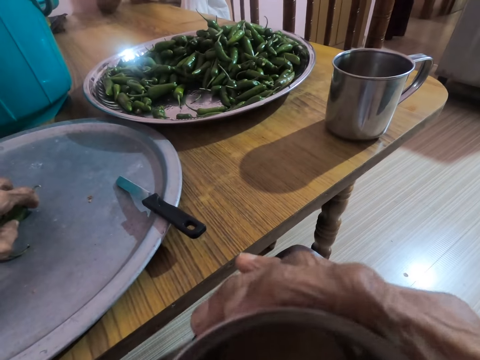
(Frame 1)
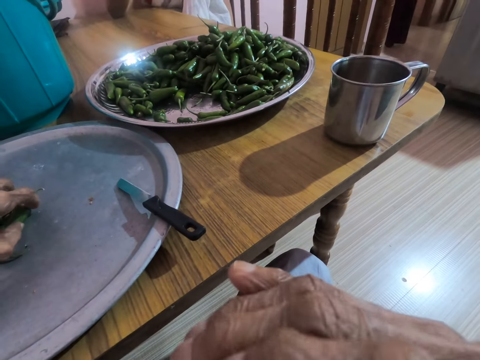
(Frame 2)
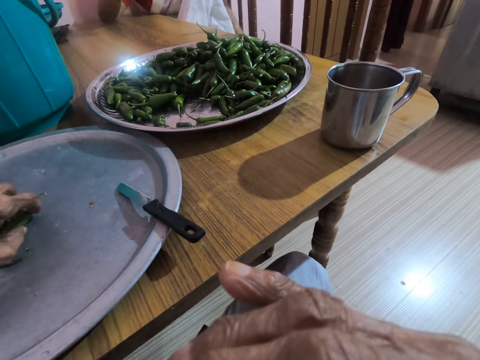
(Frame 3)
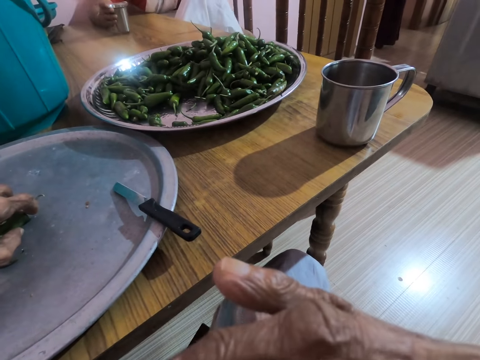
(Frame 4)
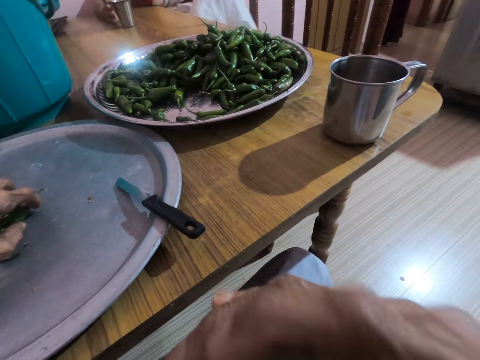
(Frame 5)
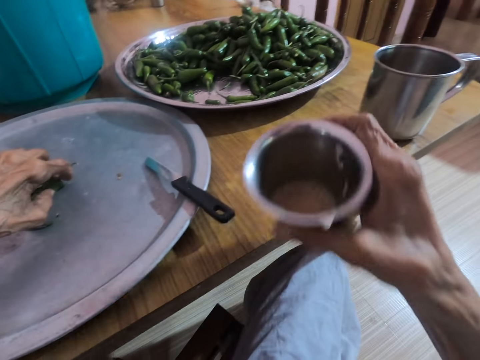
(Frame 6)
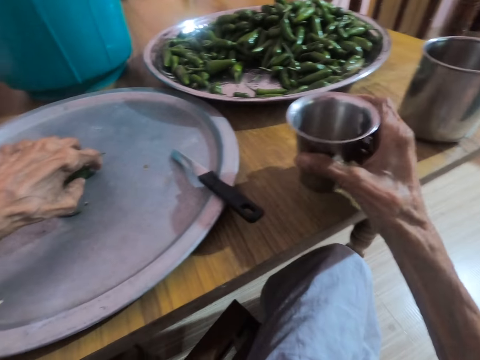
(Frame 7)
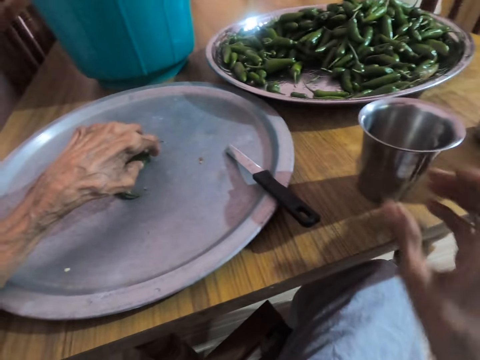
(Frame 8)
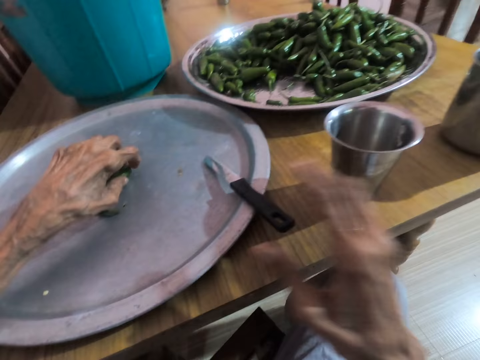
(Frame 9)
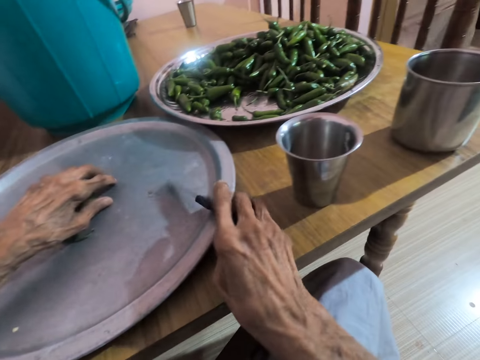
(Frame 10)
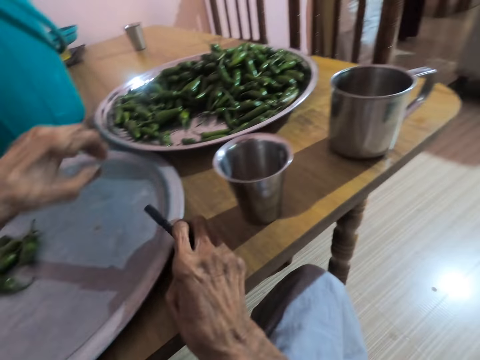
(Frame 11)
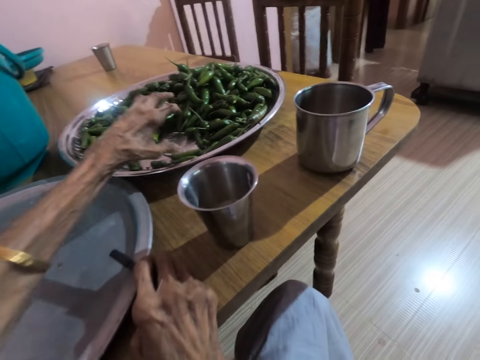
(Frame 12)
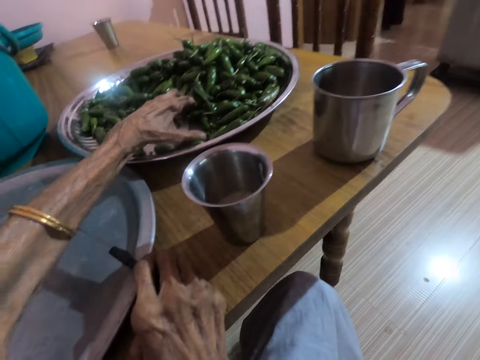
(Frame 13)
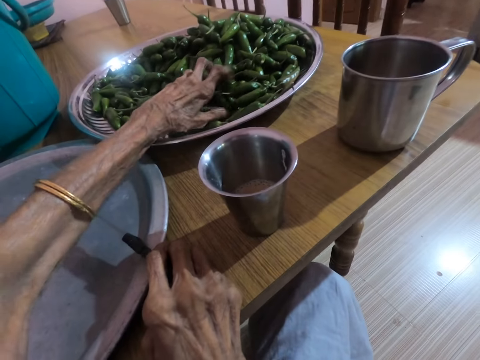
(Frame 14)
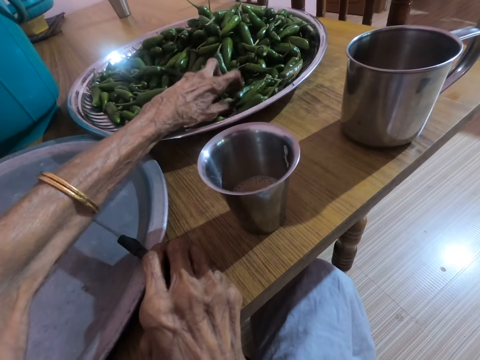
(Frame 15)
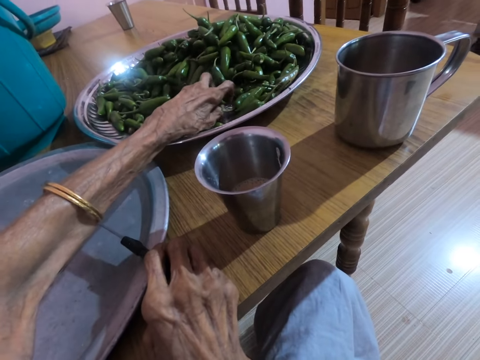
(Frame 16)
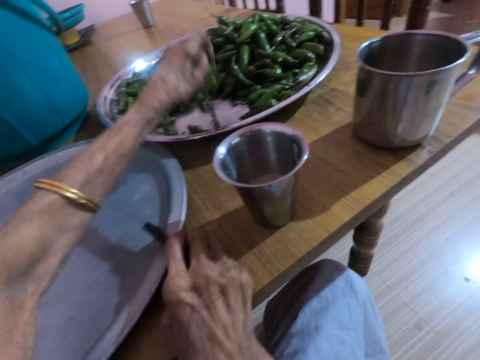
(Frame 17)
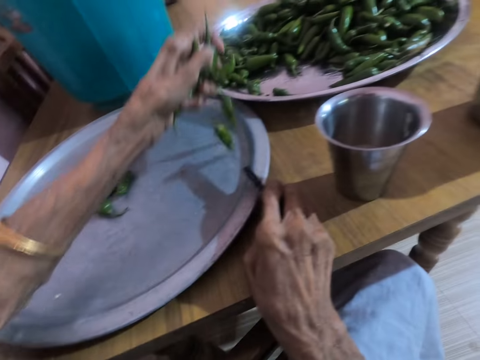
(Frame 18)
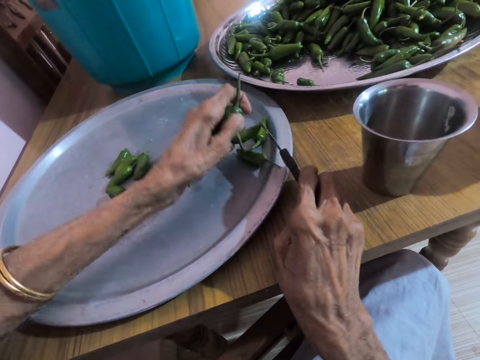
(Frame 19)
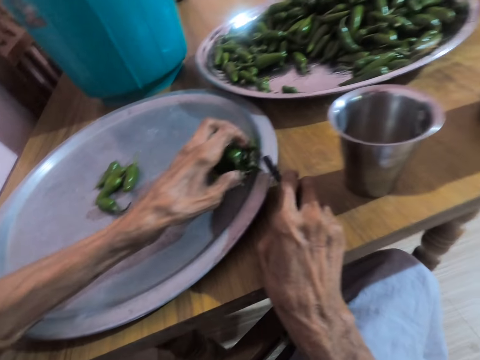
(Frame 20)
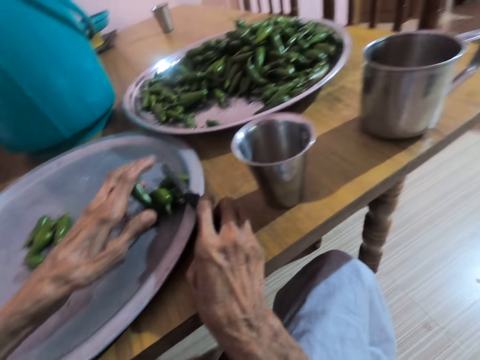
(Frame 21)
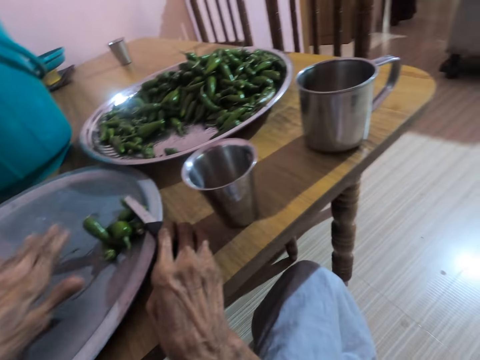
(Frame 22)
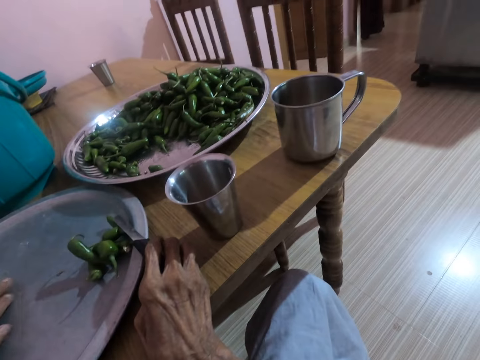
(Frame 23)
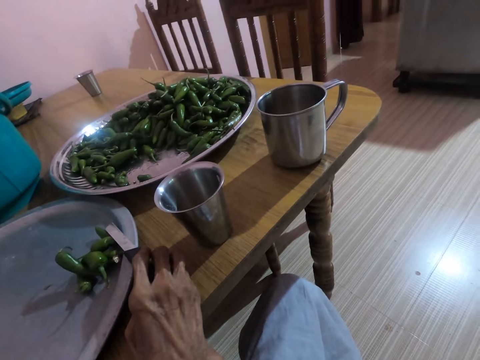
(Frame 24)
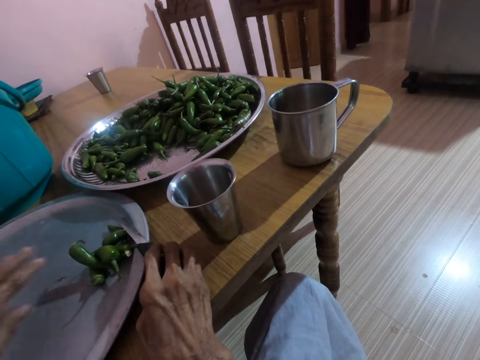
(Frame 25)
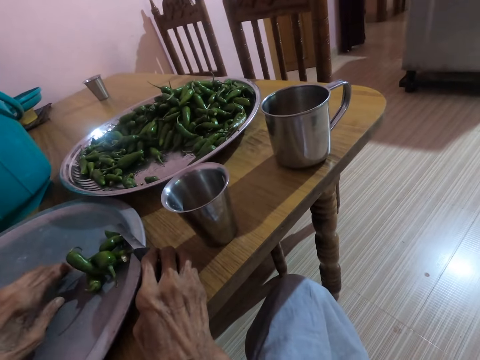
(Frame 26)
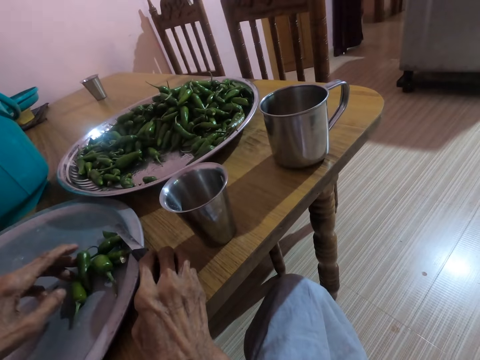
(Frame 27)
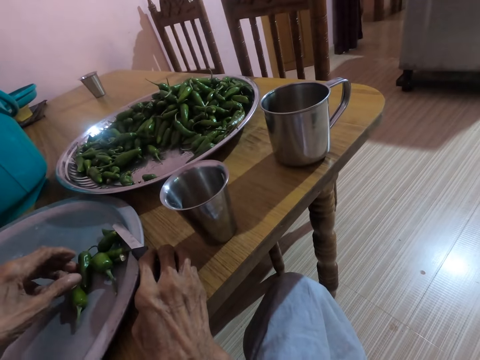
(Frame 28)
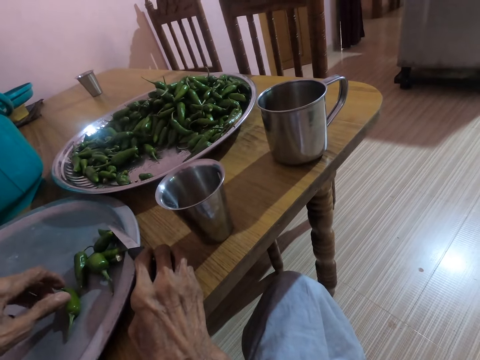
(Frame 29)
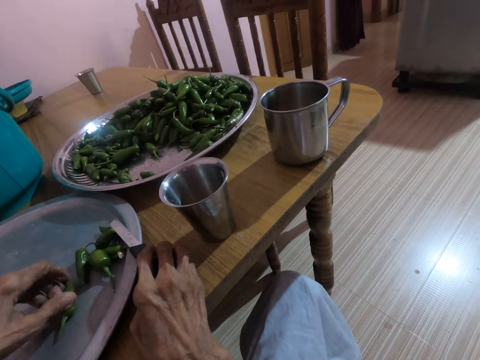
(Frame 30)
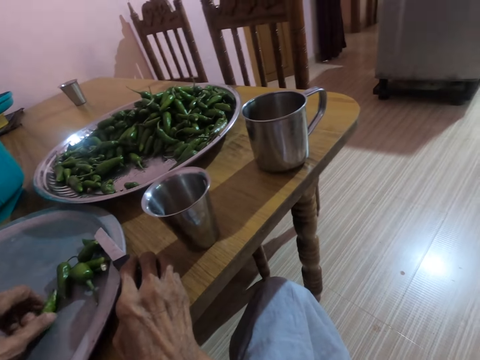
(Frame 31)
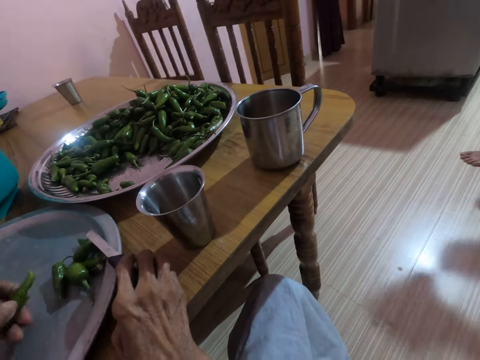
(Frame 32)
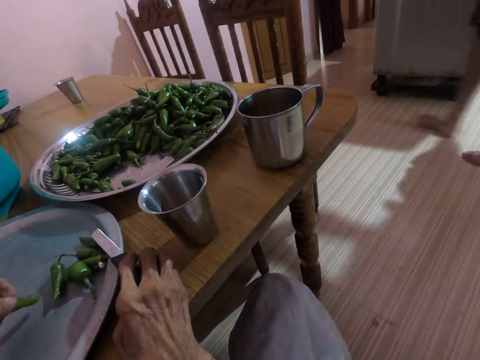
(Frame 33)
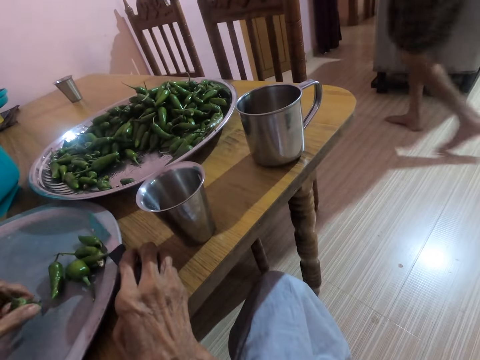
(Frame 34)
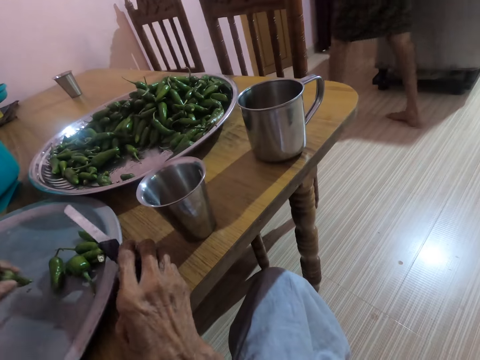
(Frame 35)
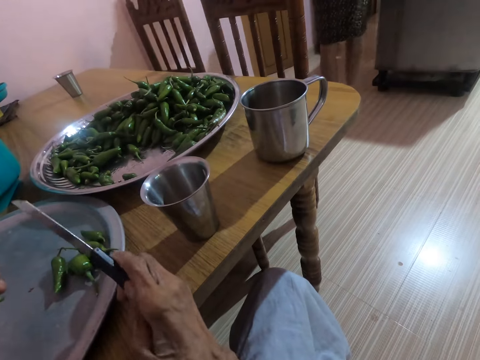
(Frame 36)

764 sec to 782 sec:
The woman lifts the stainless cup from the table with her right hand, and places the stainless cup on the table with her right hand. The woman converses with the camera wearer. The camera wearer places the stainless cup on the table with her right hand. She picks the knife from the tray or aluminum cooking pot top on the table with her right hand. The woman walks in the apartment. The camera wearer places her right hand on the table. She converses with the woman. The woman walks through a door out of a room. The camera wearer picks some pieces of green peppers from the stainless tray on the table with her left hand. She places the pieces of green peppers on the tray on the table with her left hand. She picks a pepper from the aluminum cooking pot top on the table. She moves some pieces of green peppers on the tray on the table with her left hand. She picks a piece of green pepper from the tray on the table with her left hand. Another woman walks in the apartment.

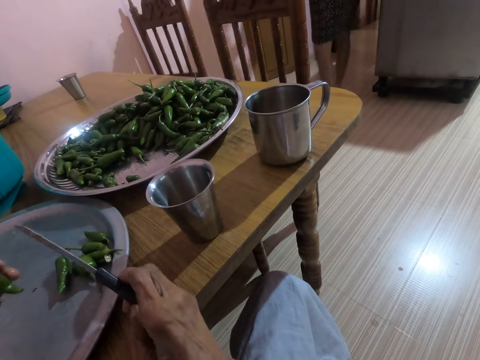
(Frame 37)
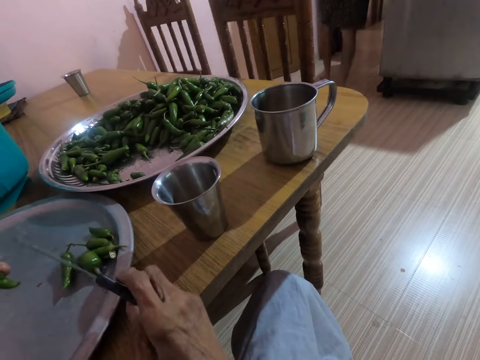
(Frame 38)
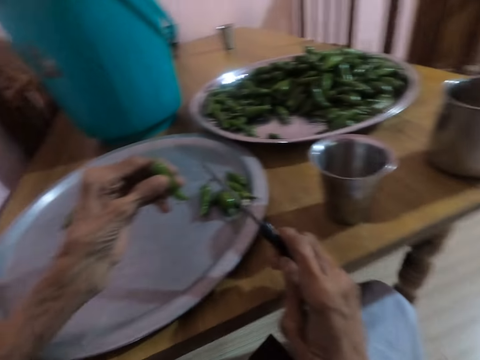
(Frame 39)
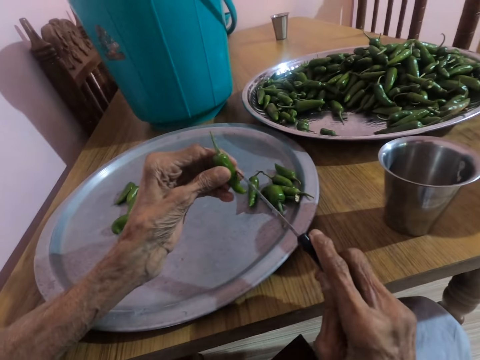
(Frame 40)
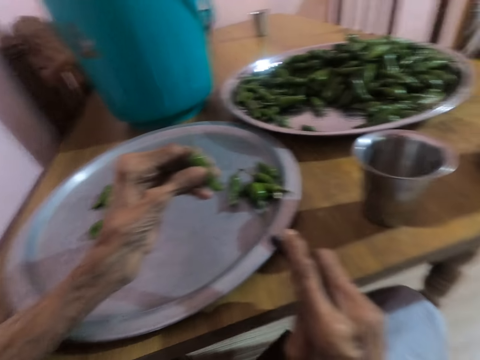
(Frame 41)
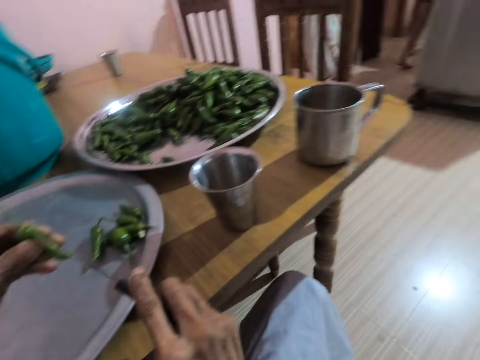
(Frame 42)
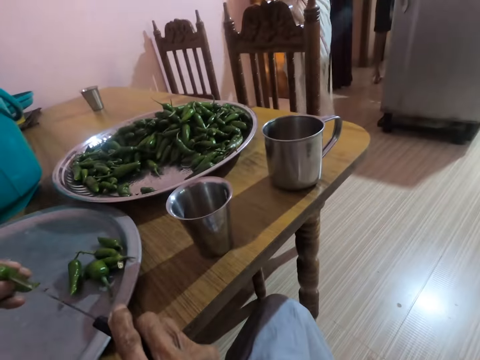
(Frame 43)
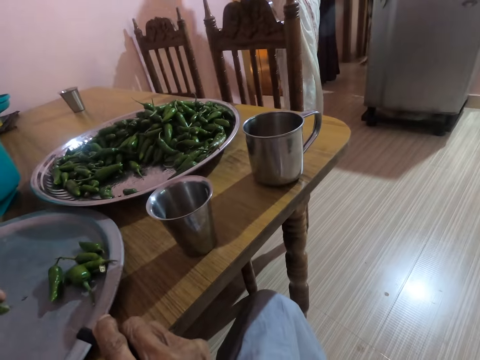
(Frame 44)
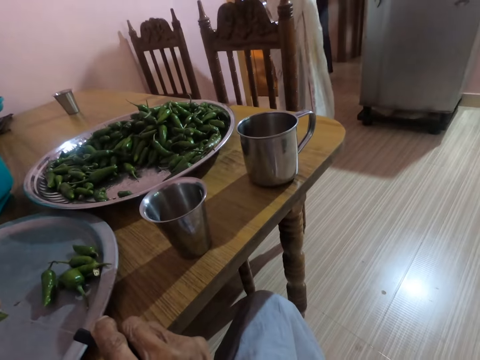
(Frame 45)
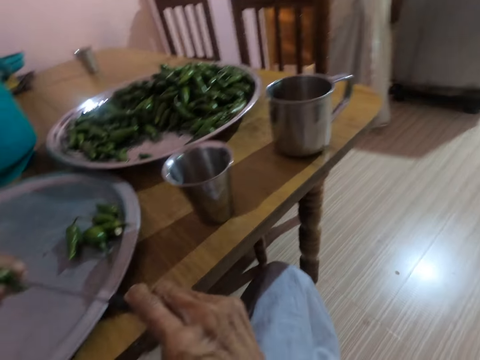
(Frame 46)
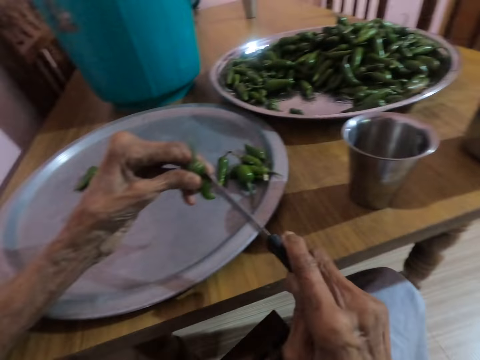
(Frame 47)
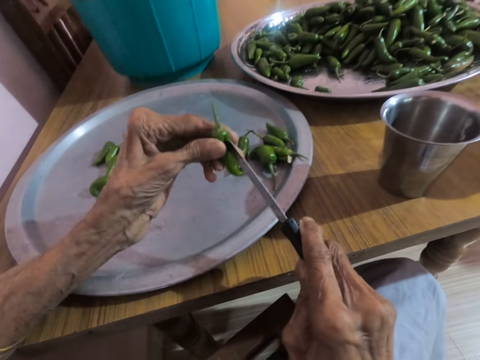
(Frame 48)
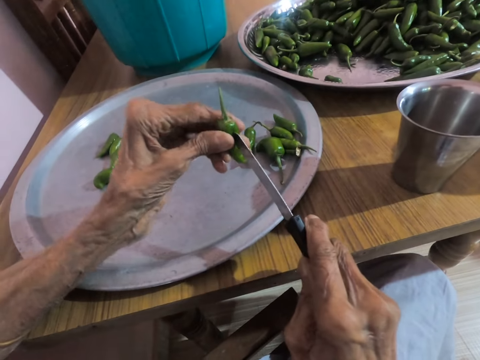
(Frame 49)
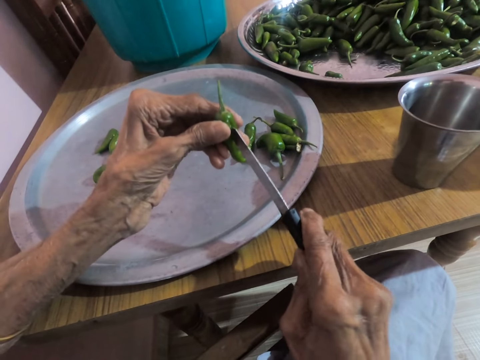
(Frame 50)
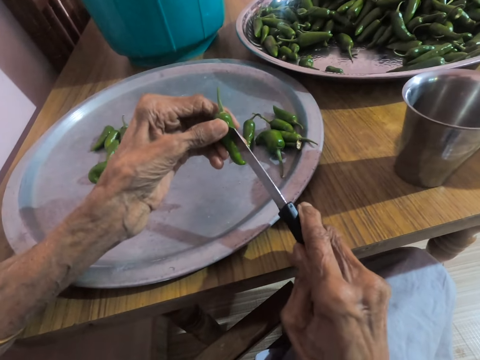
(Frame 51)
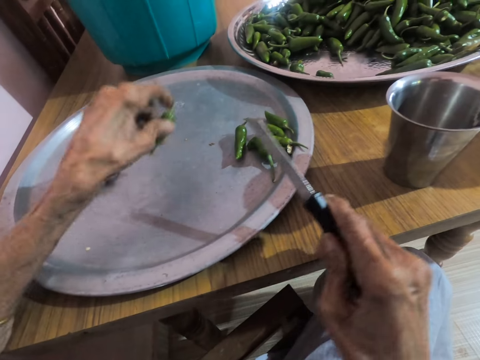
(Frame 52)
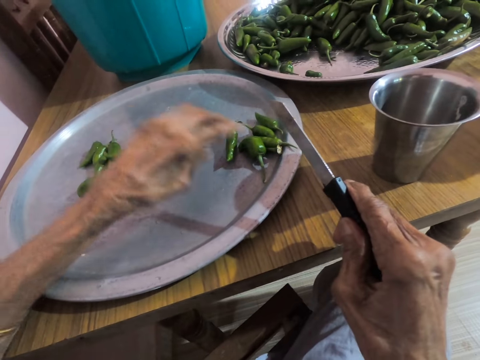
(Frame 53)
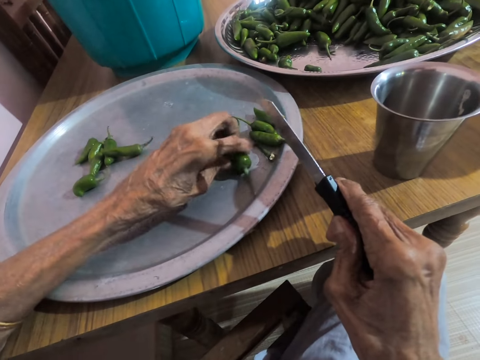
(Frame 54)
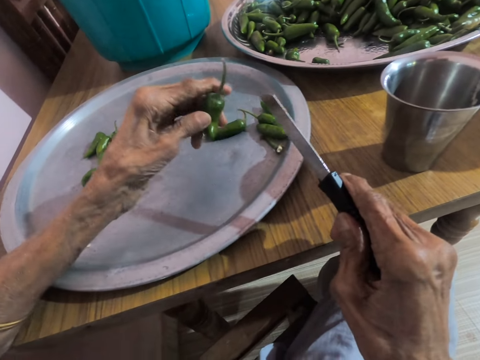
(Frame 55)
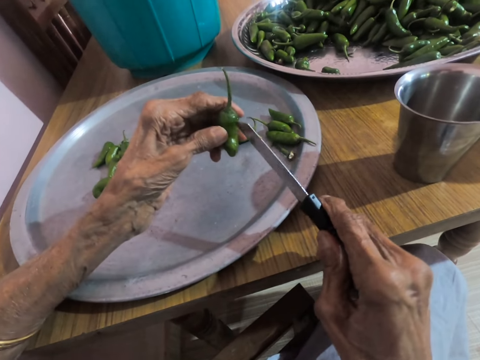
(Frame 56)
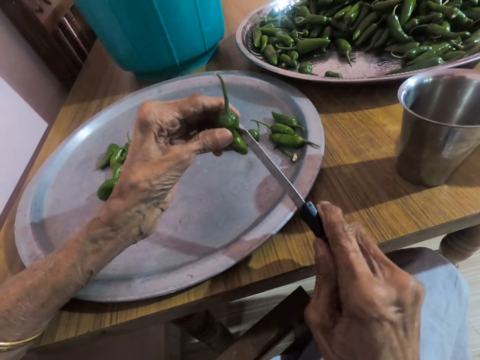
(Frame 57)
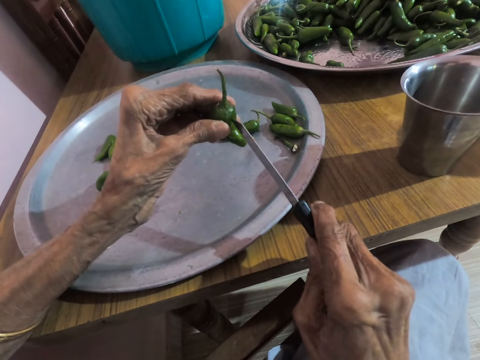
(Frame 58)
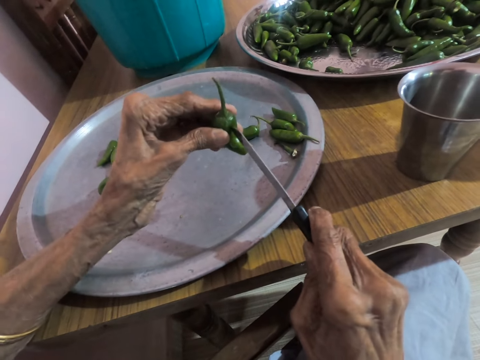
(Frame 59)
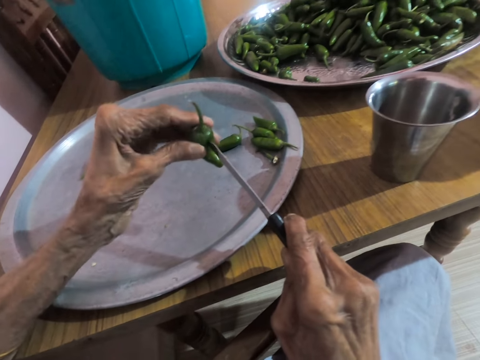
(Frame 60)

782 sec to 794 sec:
The camera wearer removes her right hand from the table. She cuts the piece of green pepper in her left hand with the knife in her right hand. She turns around. The woman converses with the camera wearer. The camera wearer converses with the woman. She places the piece of green pepper on the tray on the table with her left hand. She picks a piece of green pepper from the tray on the table with her left hand. She cuts the piece of green pepper in her left hand with the knife in her right hand.
